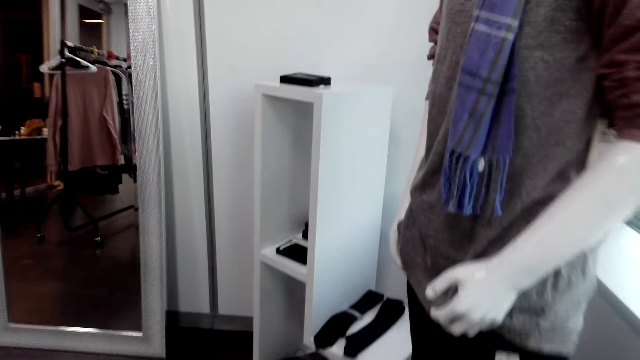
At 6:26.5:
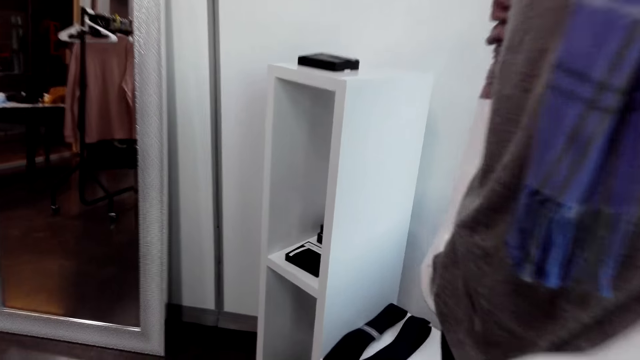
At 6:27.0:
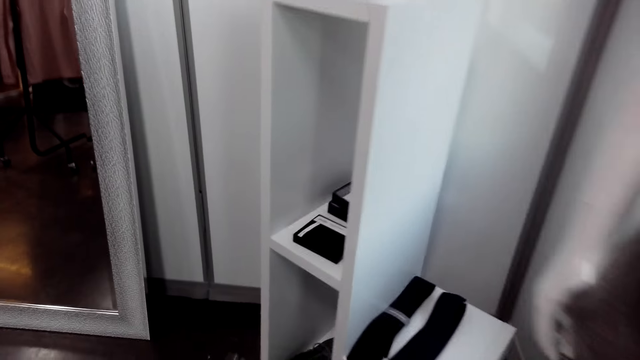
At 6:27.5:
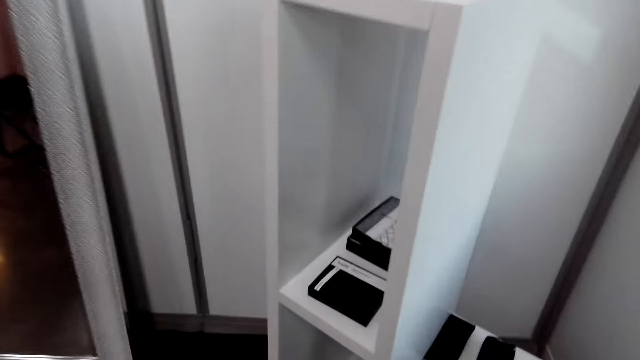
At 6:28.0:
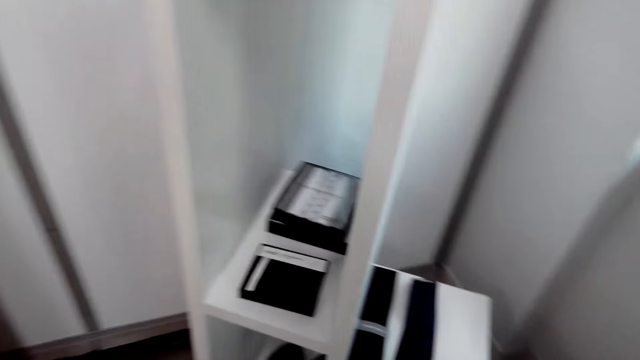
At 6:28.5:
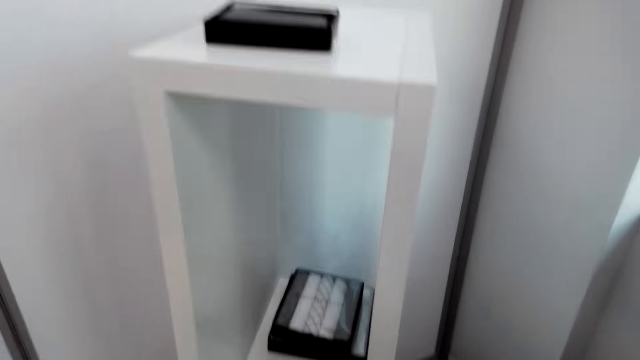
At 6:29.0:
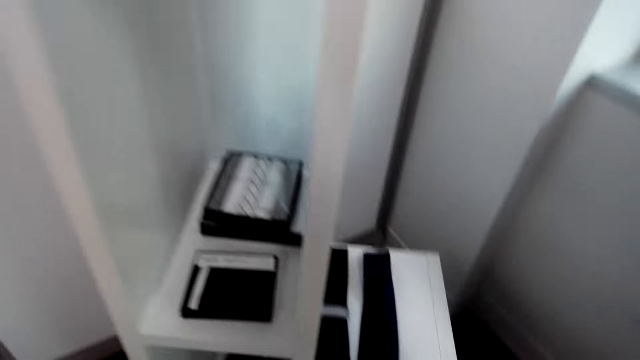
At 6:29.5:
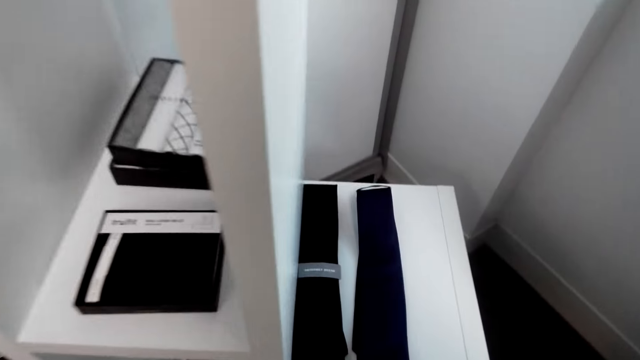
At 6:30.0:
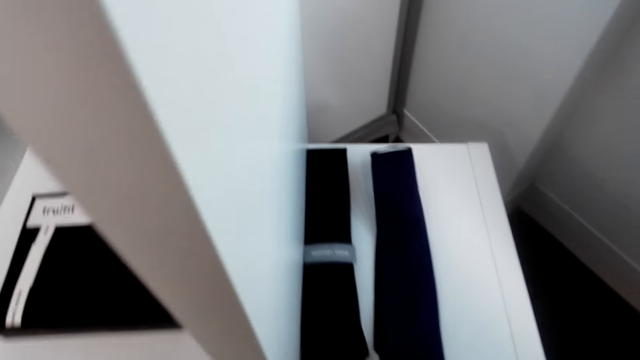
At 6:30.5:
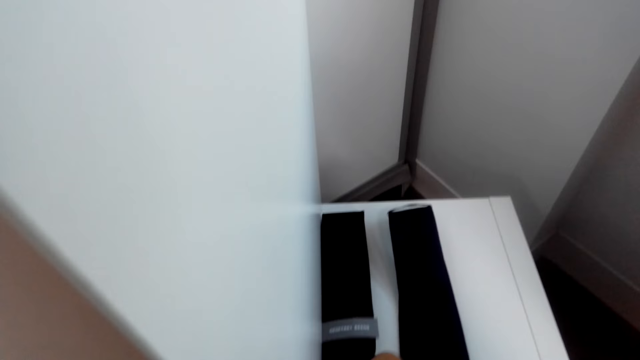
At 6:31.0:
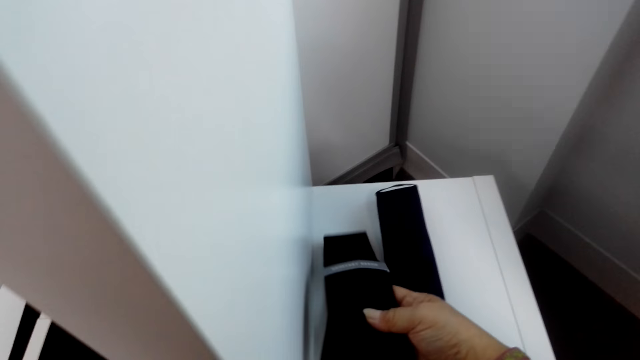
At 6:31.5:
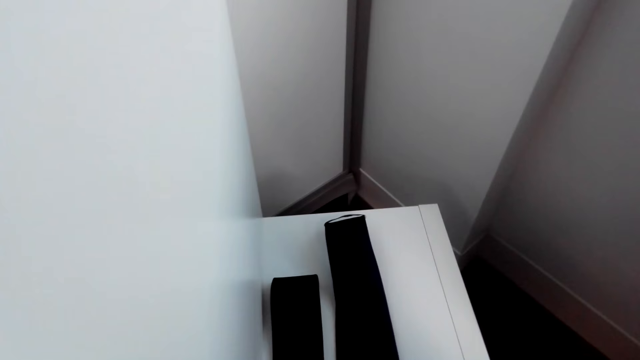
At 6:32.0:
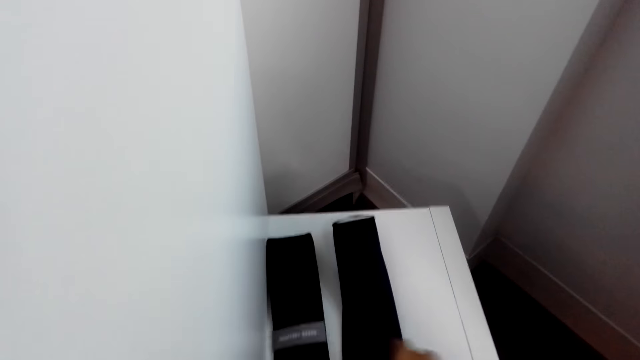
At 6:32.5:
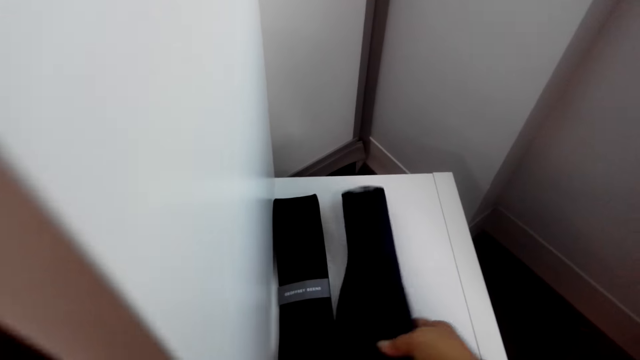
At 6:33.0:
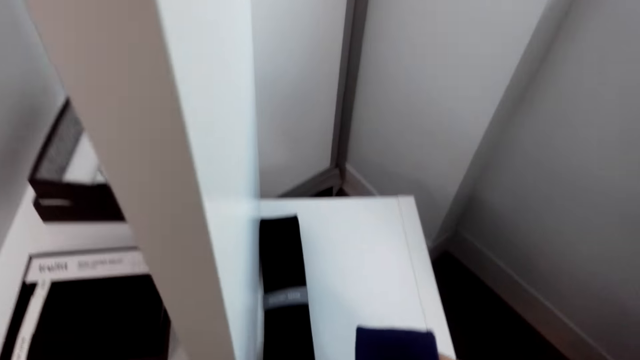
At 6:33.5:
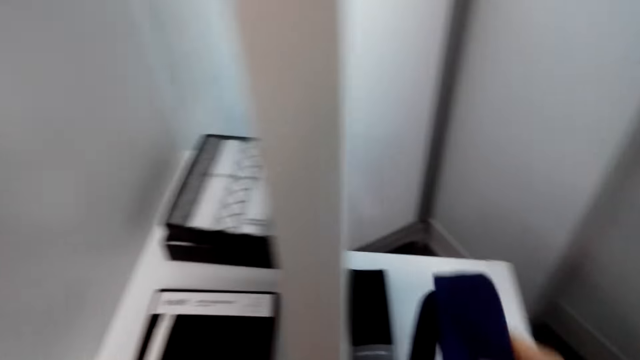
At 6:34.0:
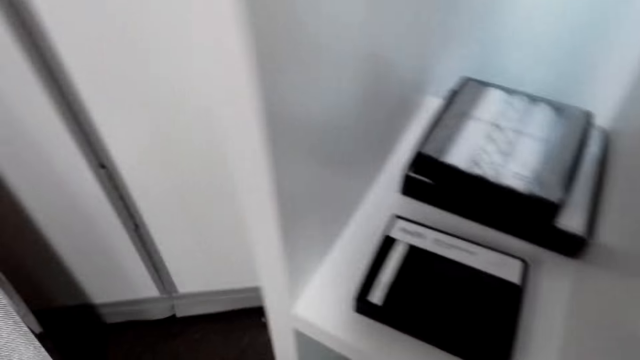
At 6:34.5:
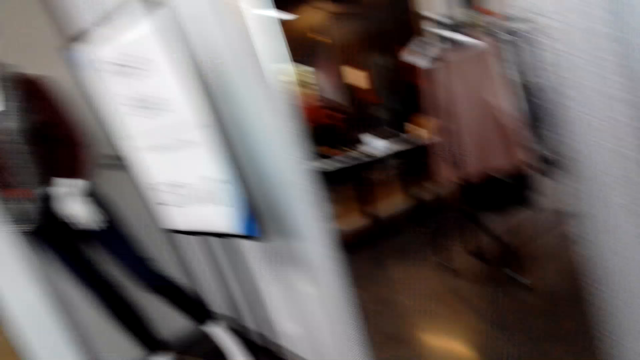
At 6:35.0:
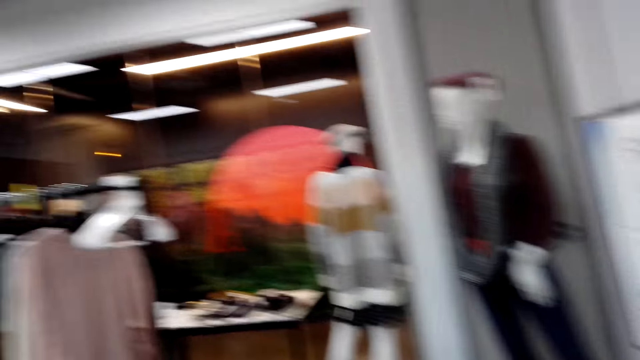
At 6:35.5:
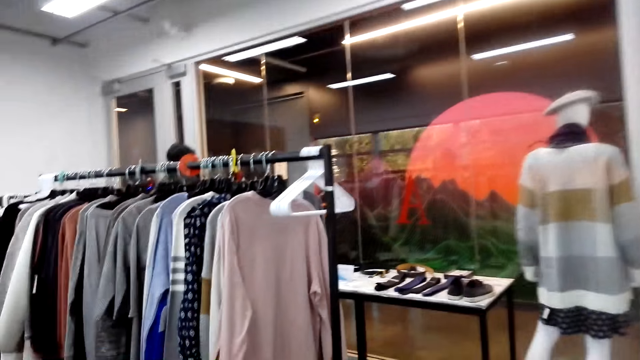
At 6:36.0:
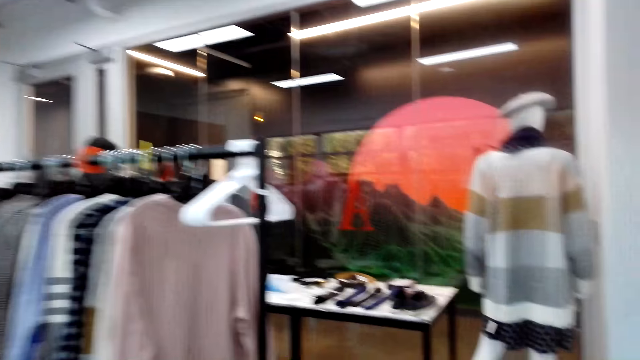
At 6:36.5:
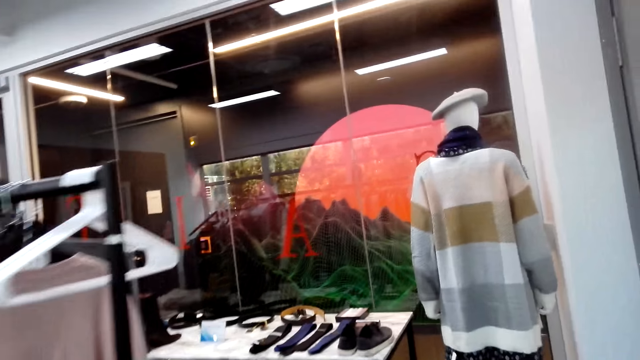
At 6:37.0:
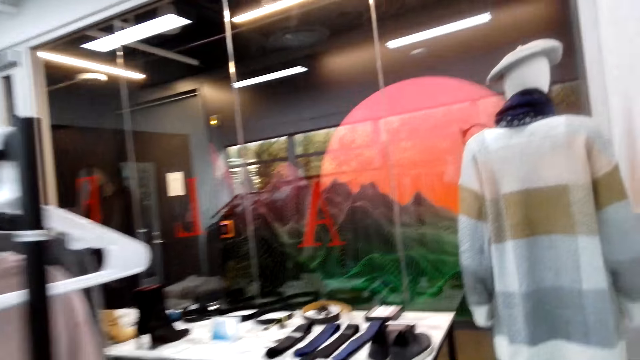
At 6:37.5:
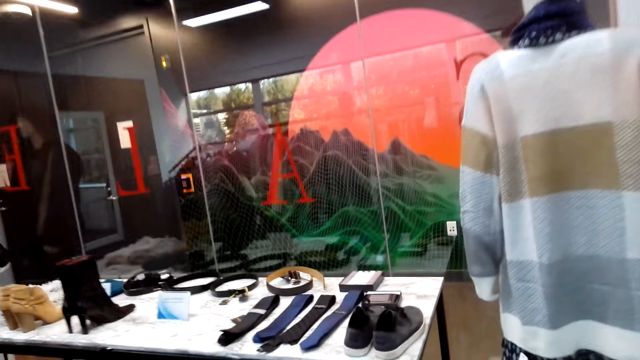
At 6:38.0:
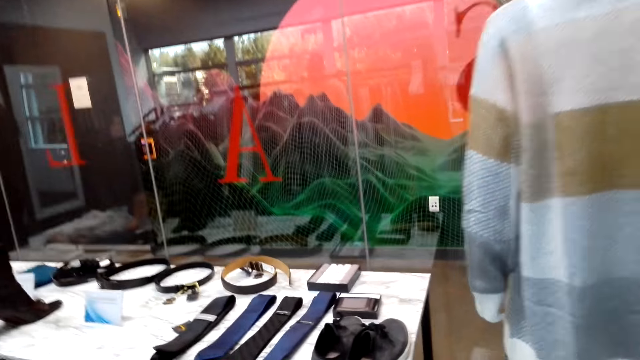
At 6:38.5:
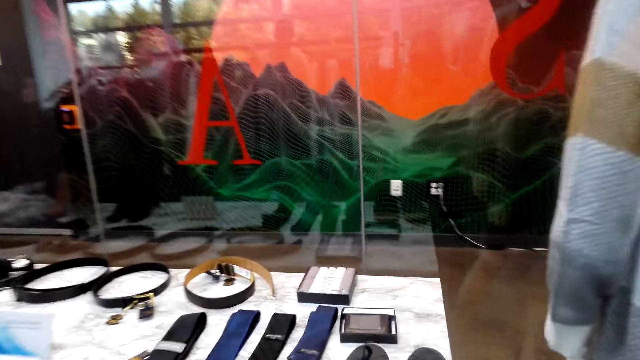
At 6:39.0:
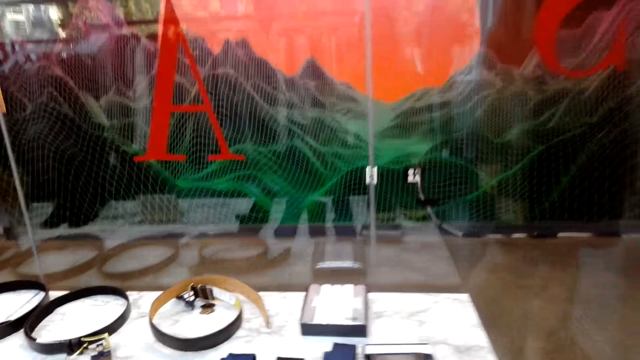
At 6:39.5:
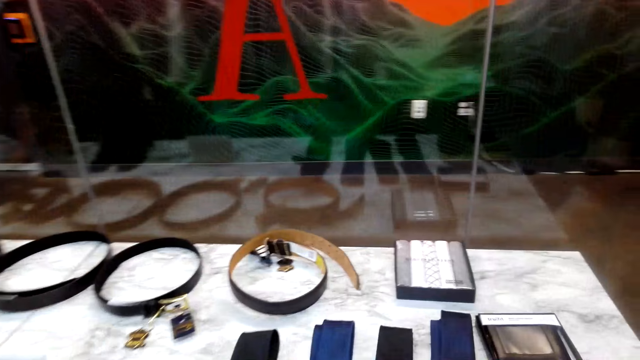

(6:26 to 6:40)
The camera wearer touches the ties. They pick up a tie and walk.

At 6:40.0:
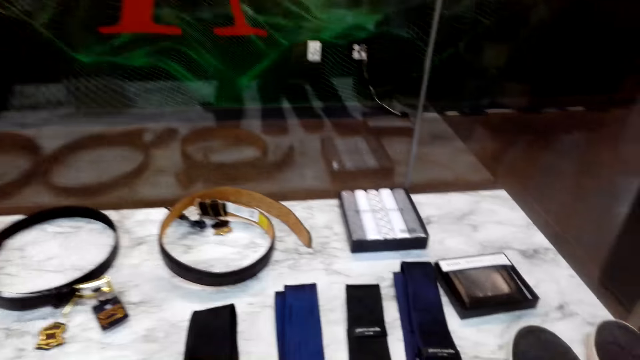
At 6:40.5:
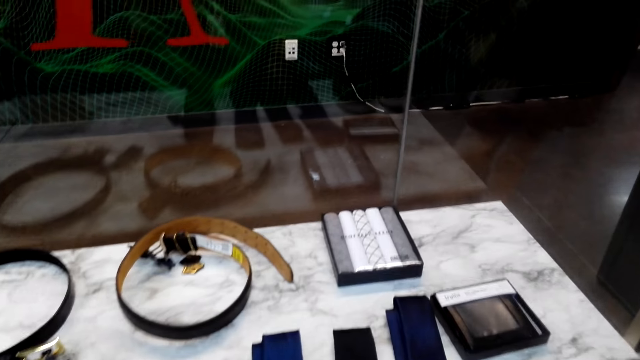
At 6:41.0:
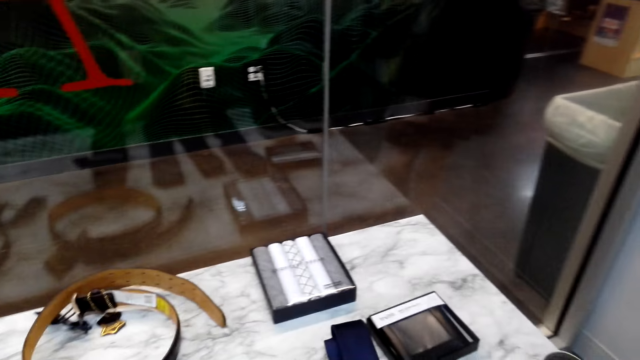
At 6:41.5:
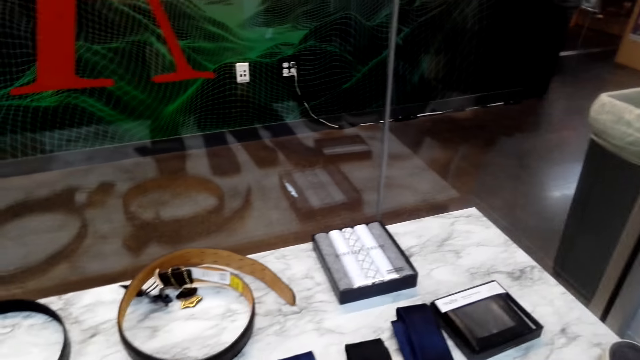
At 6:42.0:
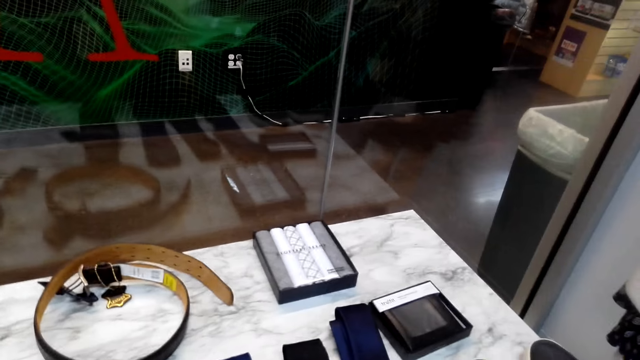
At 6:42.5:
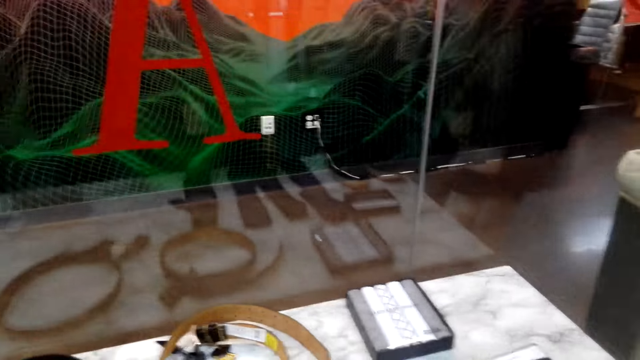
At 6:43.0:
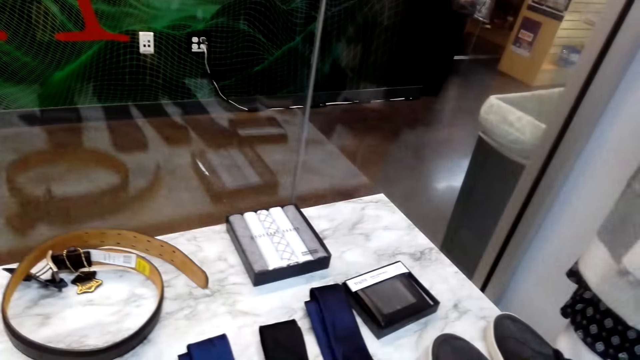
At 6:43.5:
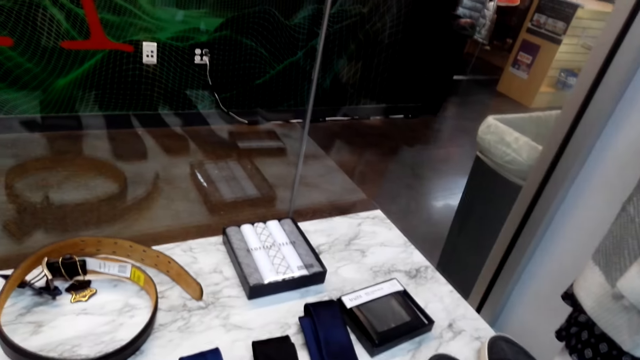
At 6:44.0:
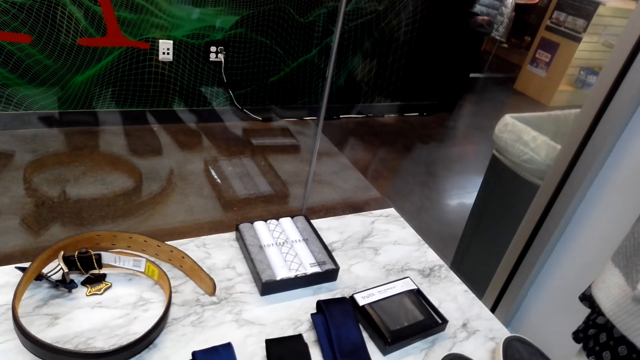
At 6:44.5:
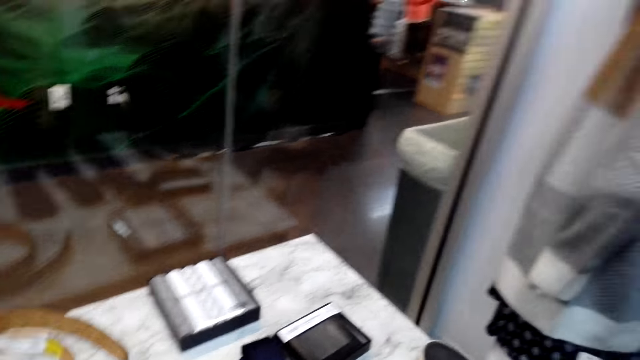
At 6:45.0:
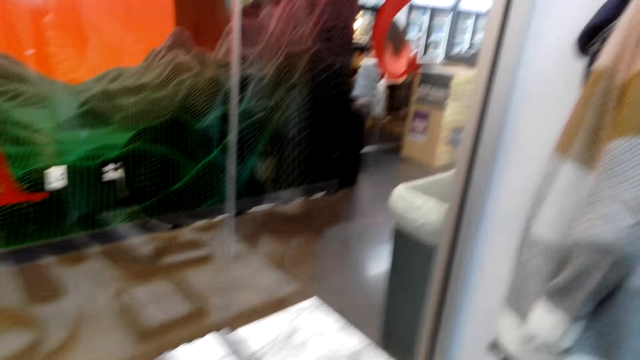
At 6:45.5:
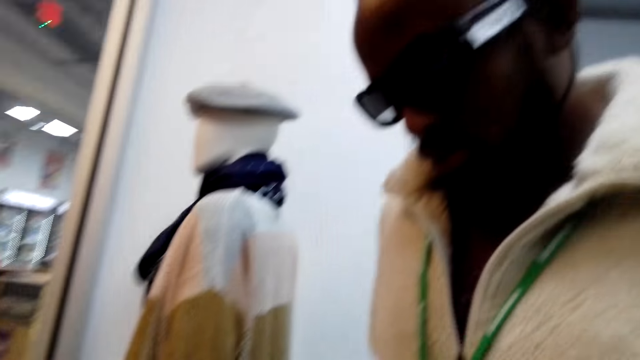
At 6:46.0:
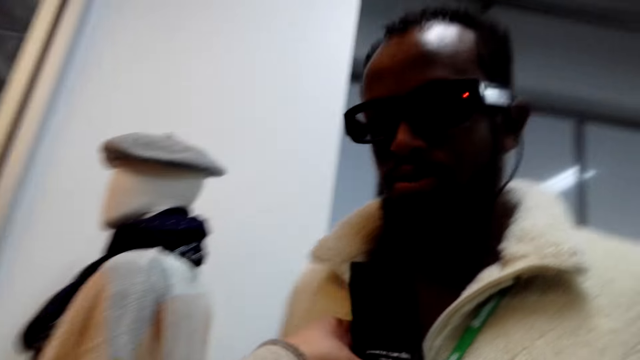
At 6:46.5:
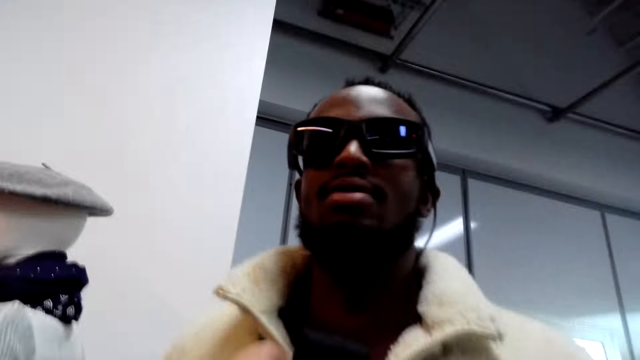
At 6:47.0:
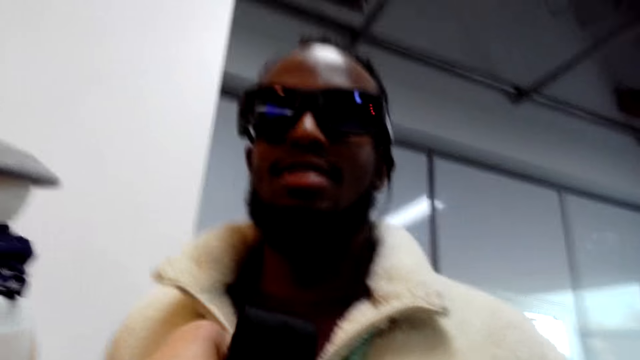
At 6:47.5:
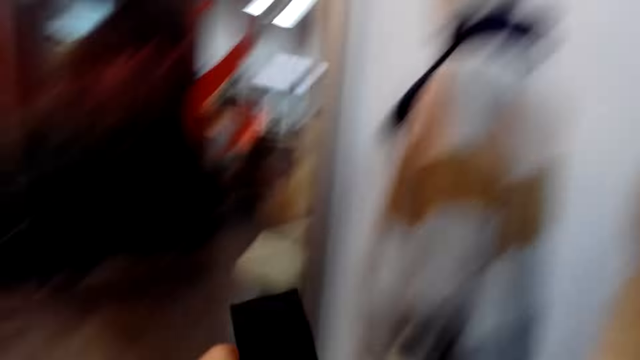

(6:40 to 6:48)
The camera wearer raises the tie against a man.
